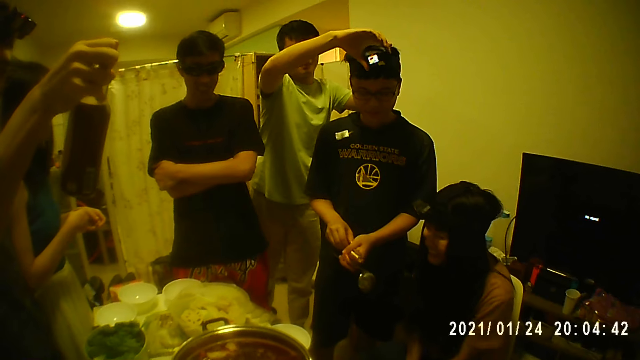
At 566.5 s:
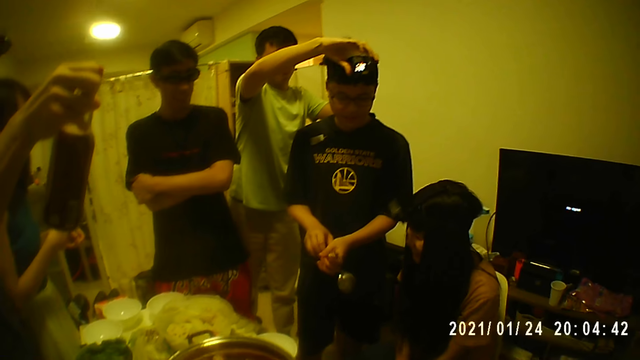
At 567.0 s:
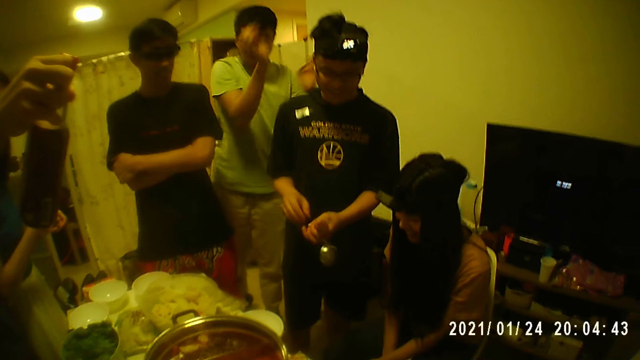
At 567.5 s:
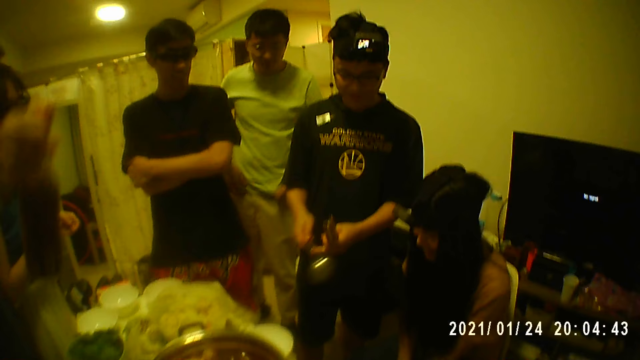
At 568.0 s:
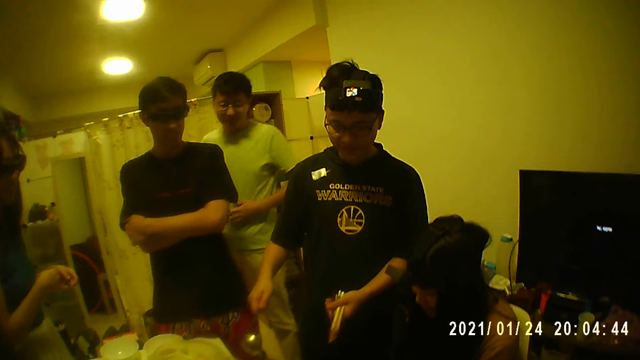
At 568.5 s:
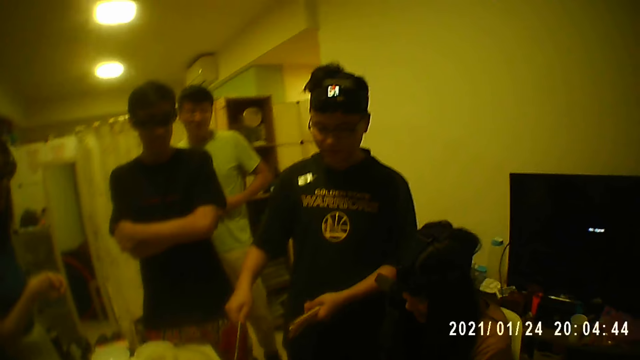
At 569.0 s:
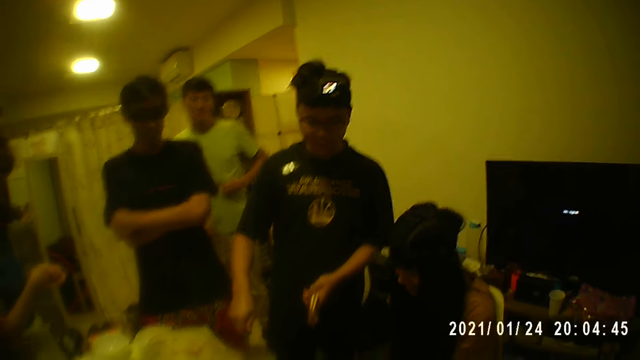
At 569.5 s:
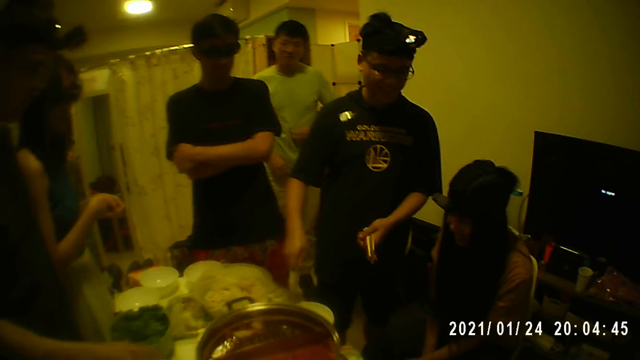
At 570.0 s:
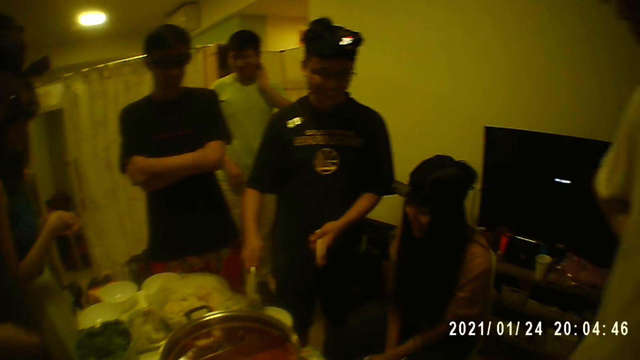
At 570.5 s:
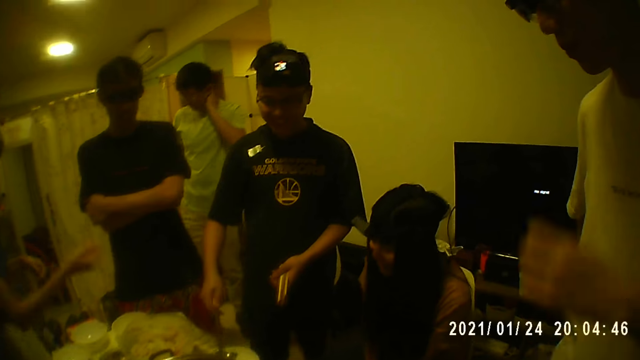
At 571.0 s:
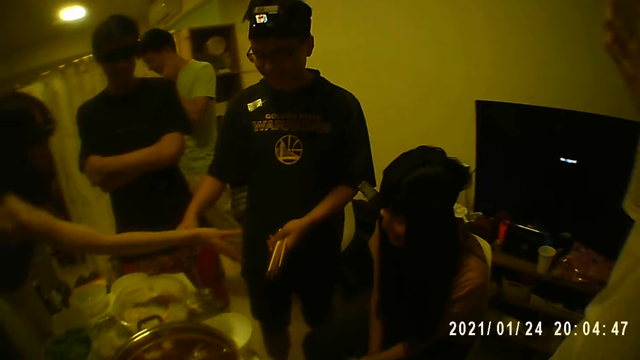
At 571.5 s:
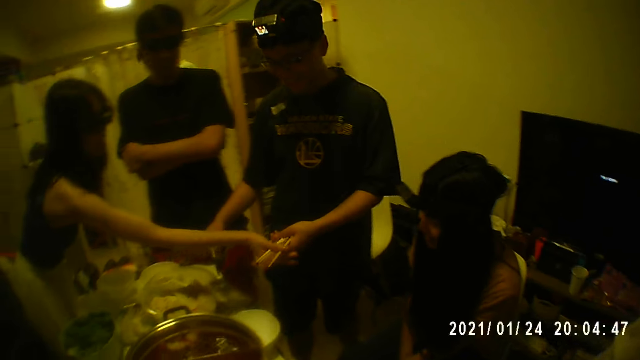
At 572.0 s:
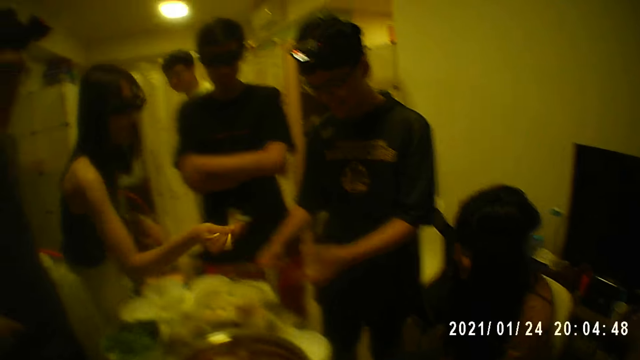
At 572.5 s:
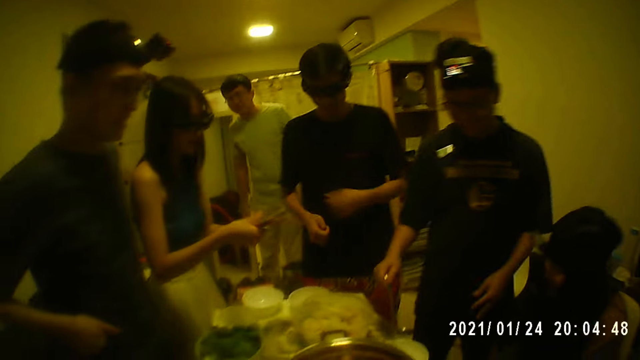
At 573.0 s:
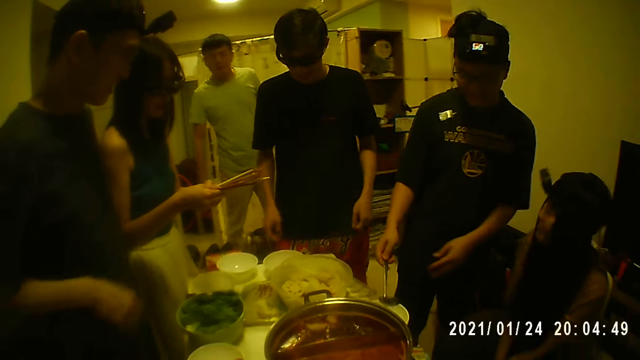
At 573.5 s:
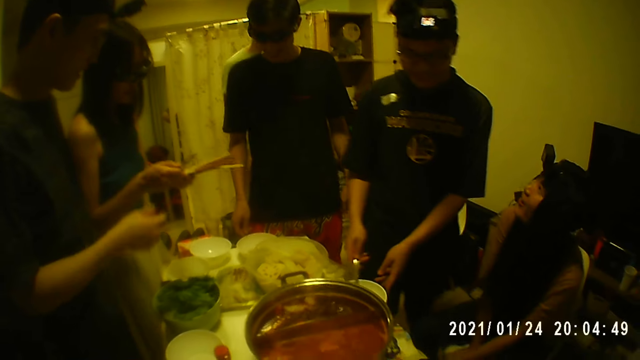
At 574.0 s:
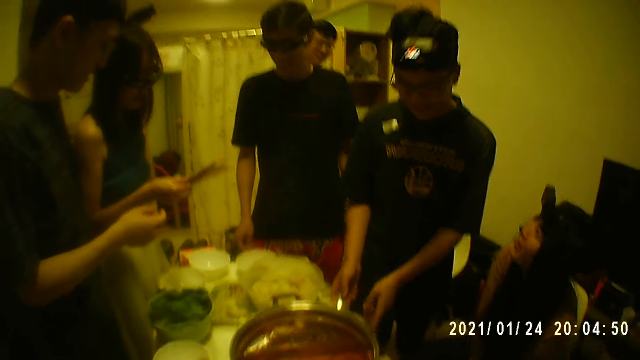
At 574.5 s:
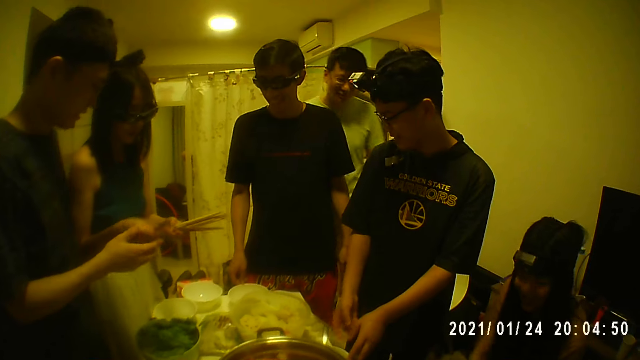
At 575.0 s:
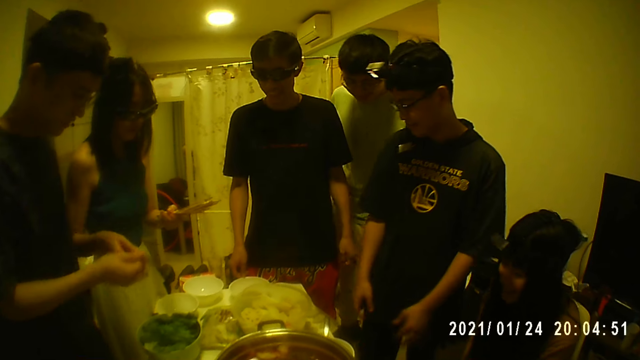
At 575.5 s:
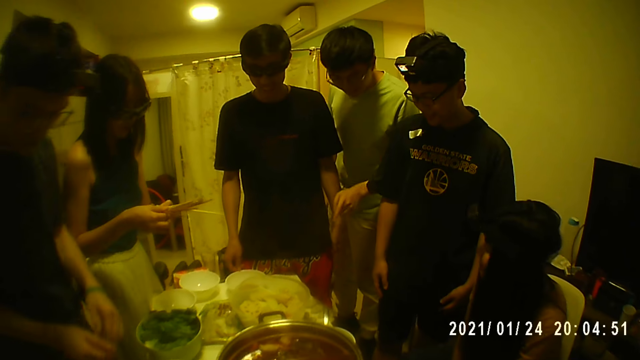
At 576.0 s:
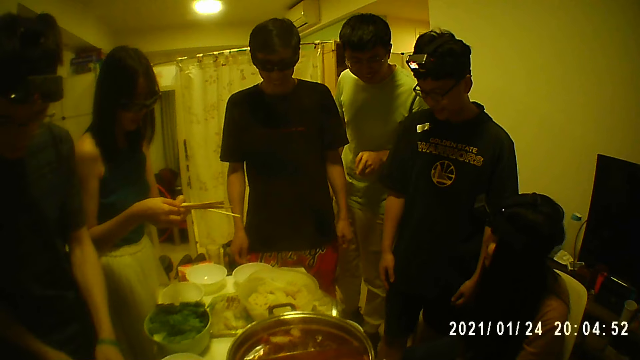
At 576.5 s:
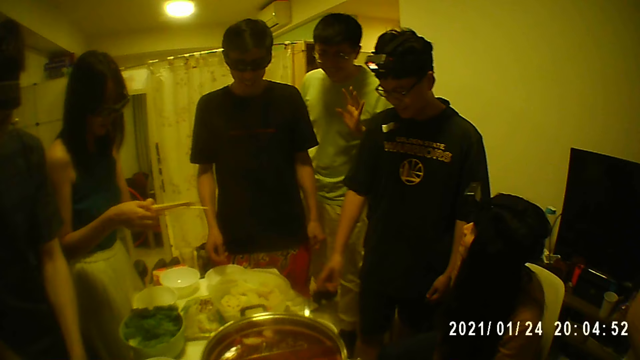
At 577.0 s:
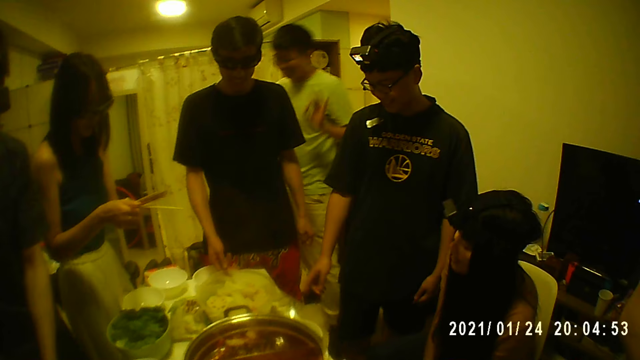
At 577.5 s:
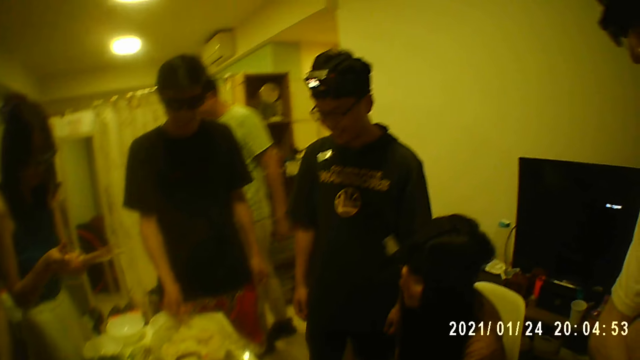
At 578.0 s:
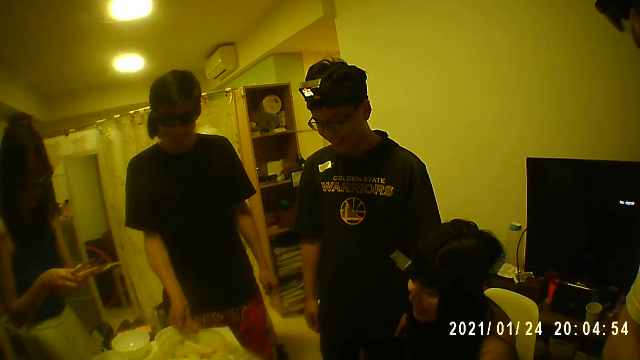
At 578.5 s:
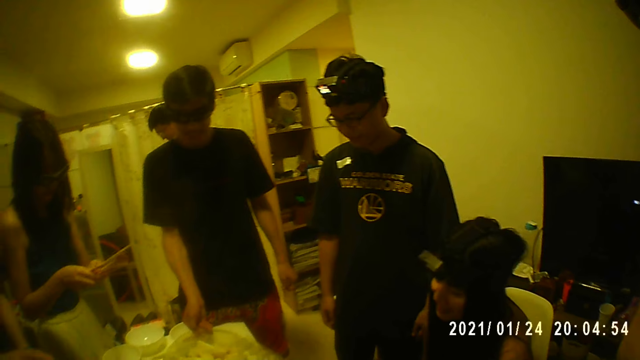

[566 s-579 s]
A man takes a spoon from his left hand with his right hand. Another man adjusts his shirt with both hands. A third man puts the bottle on the table with his right hand. The first man puts the spoon into a bowl with his right hand. A woman takes chopsticks from the first man with her right hand. She holds the chopsticks with her left hand. The camera wearer looks at the first man. The woman gives the third man the chopsticks with her right hand. She takes the chopsticks from her left hand with her right hand. A fourth man shifts a bowl on the table with his right hand.

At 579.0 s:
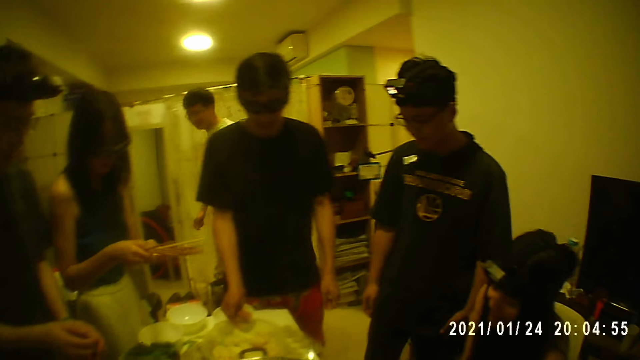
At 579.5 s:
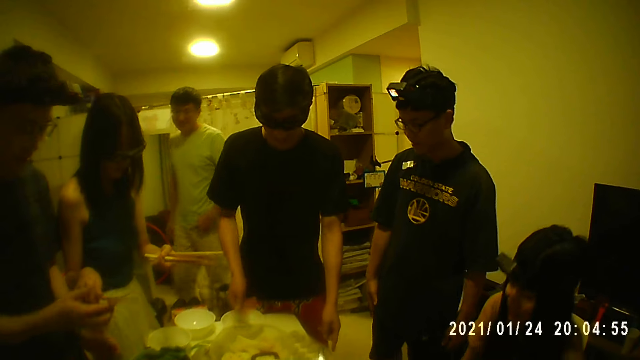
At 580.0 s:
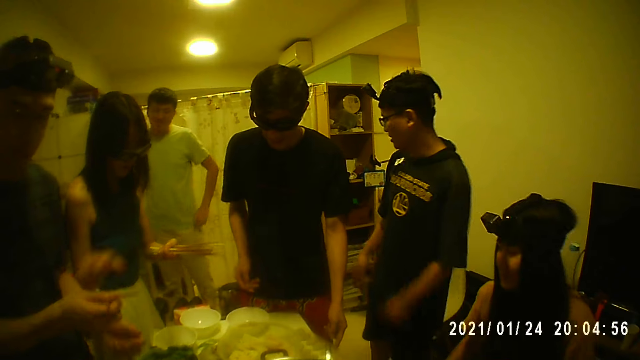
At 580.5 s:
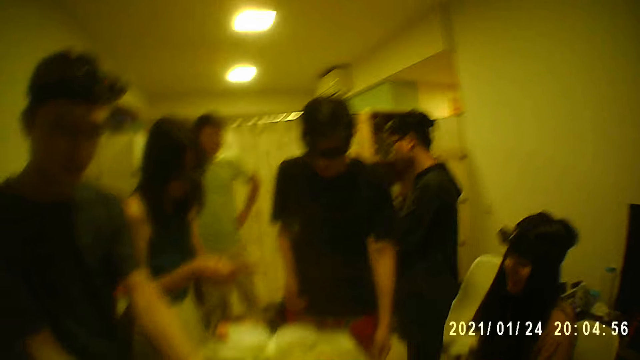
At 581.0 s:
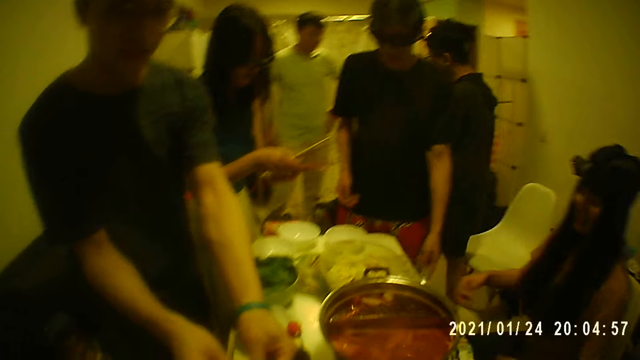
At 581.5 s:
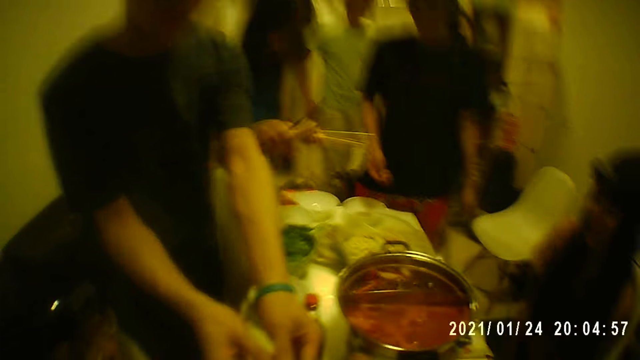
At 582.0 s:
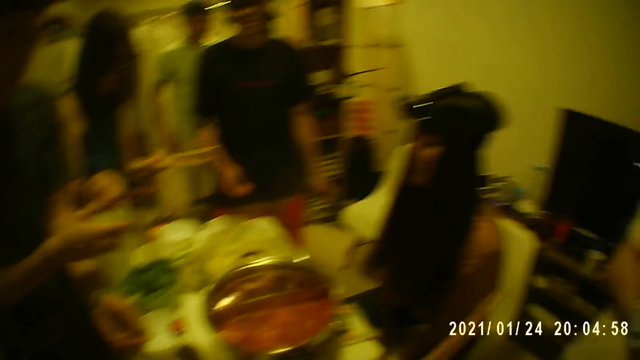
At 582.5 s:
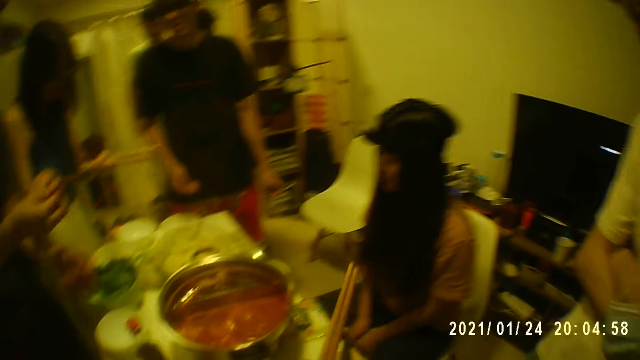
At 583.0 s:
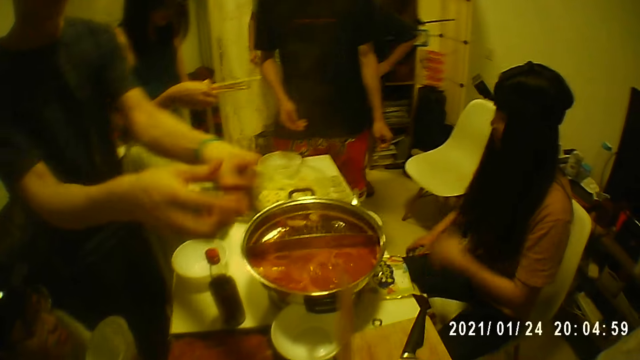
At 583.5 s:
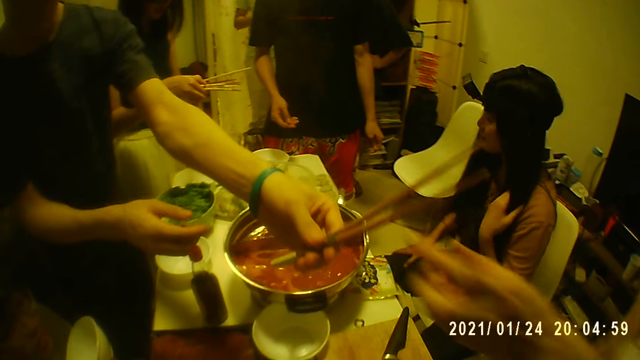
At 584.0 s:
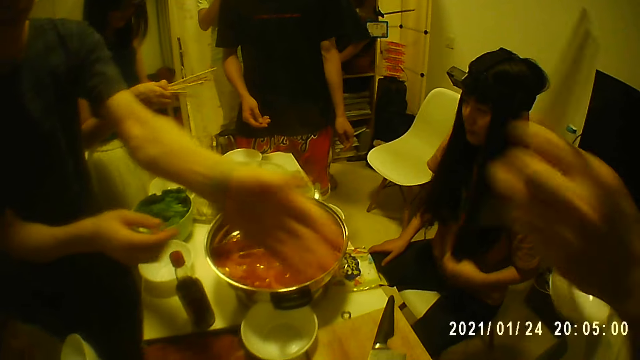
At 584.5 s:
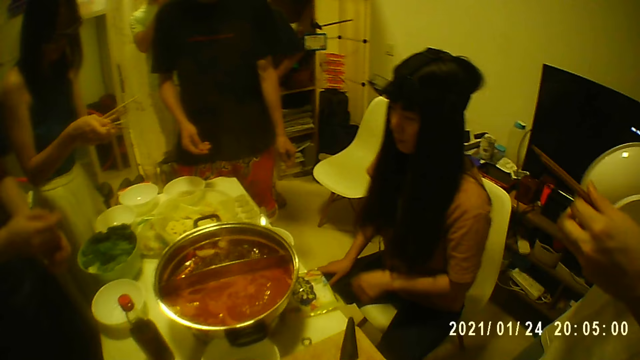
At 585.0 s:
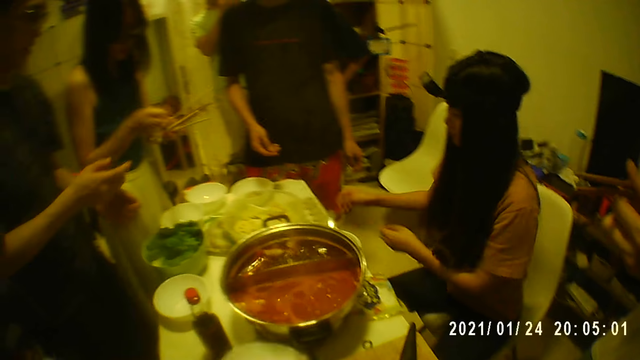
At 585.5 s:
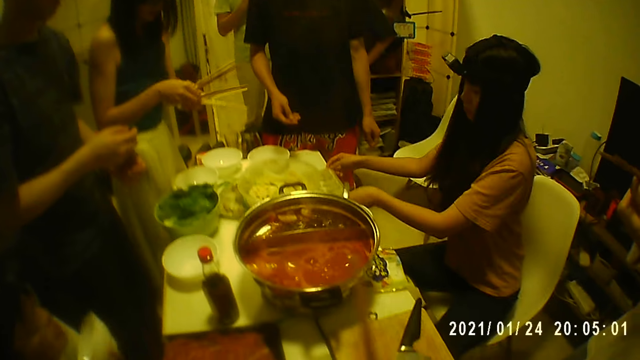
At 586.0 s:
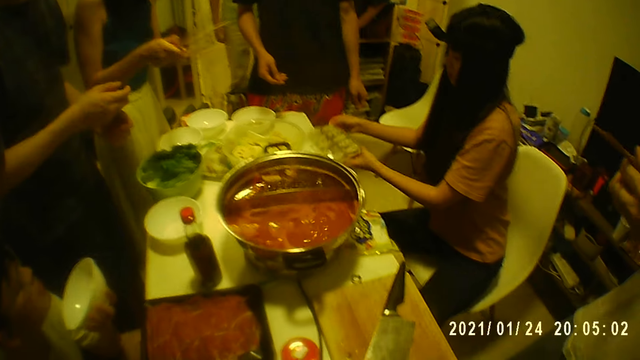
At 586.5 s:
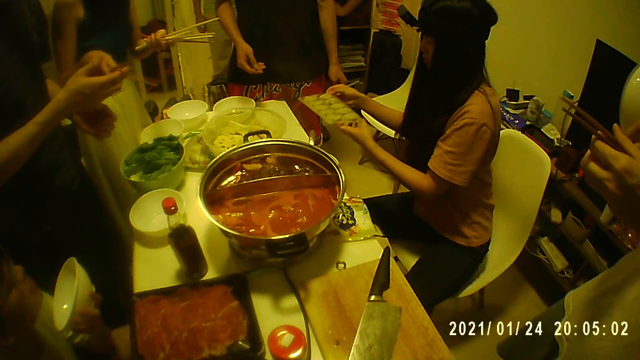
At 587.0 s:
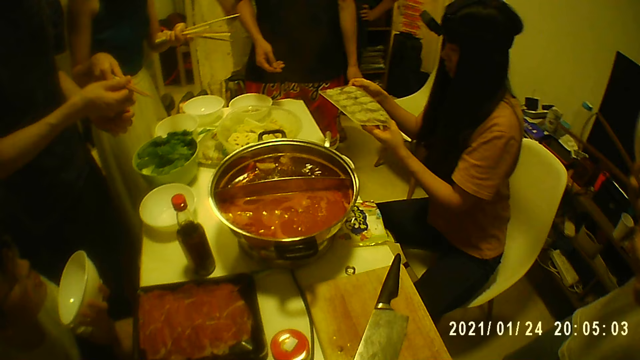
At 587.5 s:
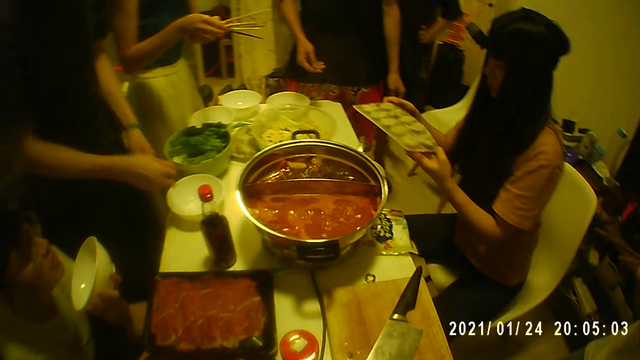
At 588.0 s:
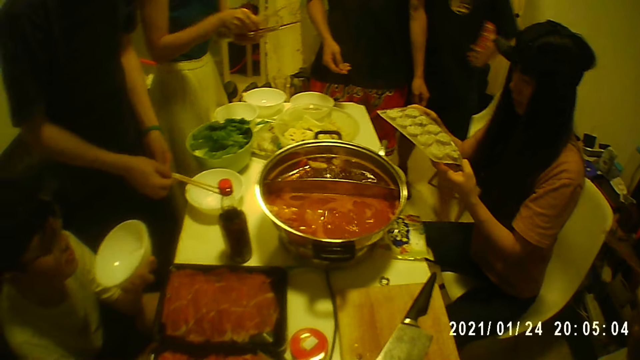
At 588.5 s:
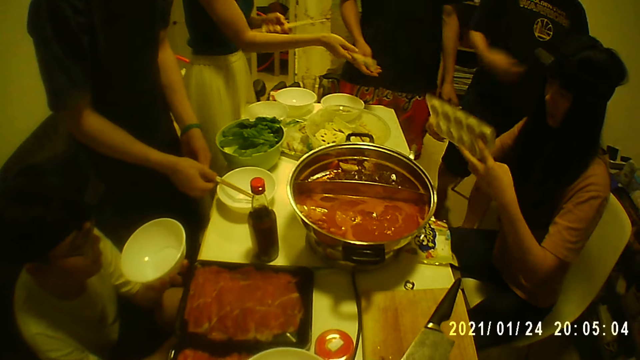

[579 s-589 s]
The woman gives a man the chopsticks with her right hand. She takes chopsticks from her left hand with her right hand. A person hands chopsticks to the camera wearer. The woman gives the man the chopsticks with her right hand. She takes the chopsticks from her left hand with her right hand. The man gives the chopsticks to another man with his left hand. The other man takes the chopsticks from the first man with his left hand and holds the chopsticks with his right hand. Another woman picks up a tray of salmons from the table with both hands. The first woman gives the first man the chopsticks with her right hand. The camera wearer stares at a serving pot on the table. The first woman takes the chopsticks from her left hand with her right hand. The other woman turns the tray over with both hands. The first woman gives a third man the chopsticks with her right hand.
